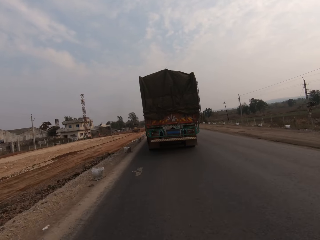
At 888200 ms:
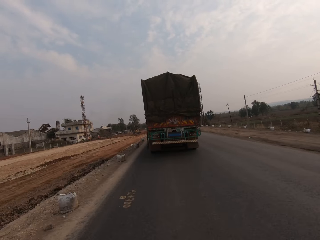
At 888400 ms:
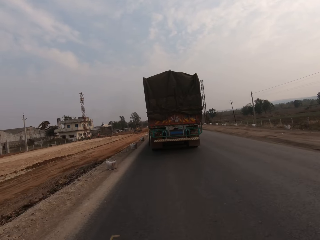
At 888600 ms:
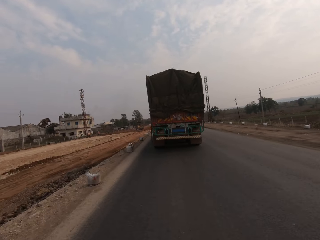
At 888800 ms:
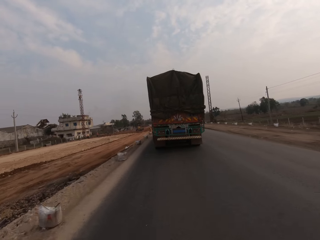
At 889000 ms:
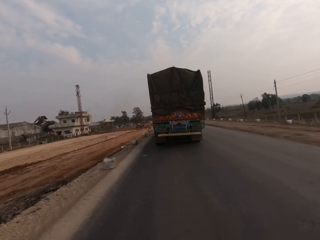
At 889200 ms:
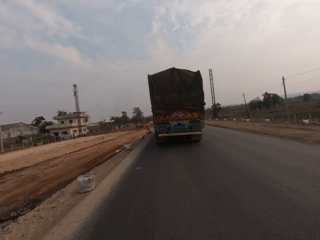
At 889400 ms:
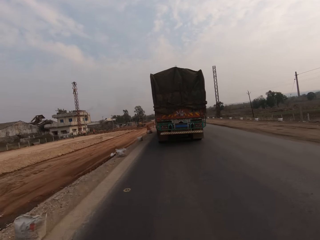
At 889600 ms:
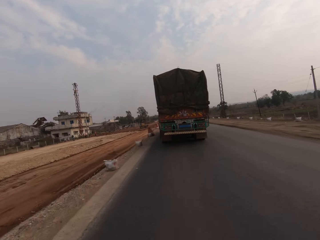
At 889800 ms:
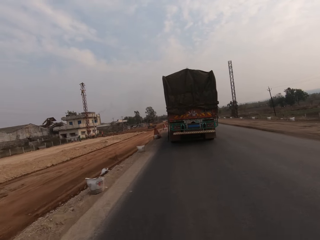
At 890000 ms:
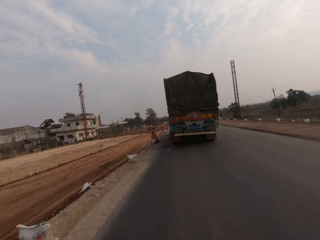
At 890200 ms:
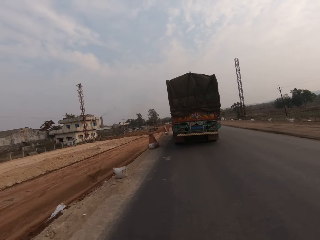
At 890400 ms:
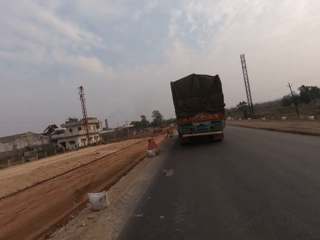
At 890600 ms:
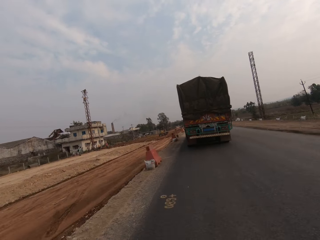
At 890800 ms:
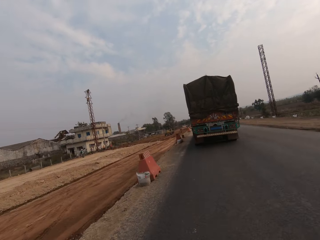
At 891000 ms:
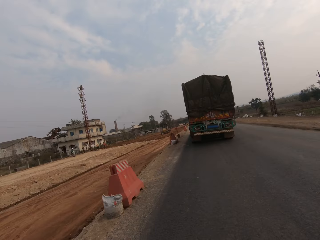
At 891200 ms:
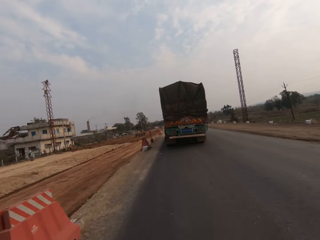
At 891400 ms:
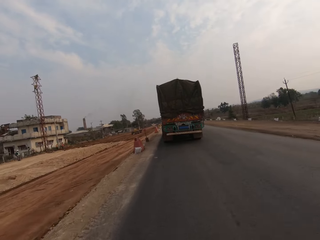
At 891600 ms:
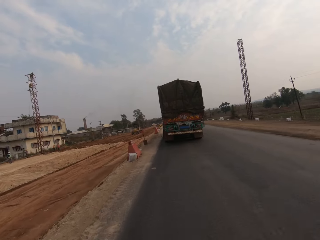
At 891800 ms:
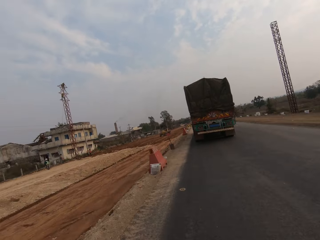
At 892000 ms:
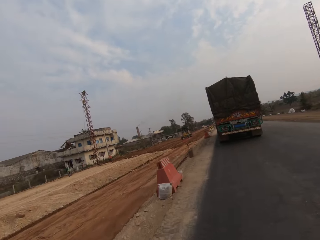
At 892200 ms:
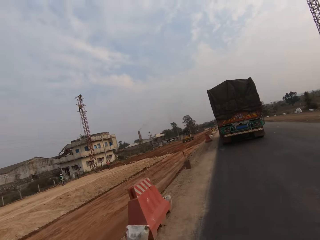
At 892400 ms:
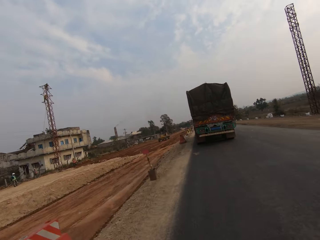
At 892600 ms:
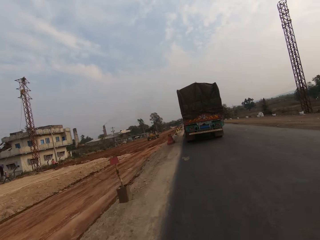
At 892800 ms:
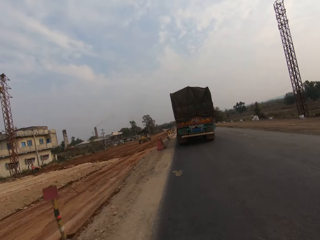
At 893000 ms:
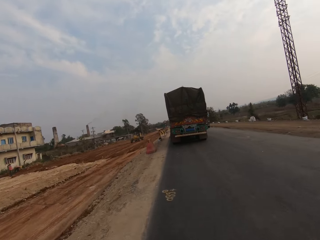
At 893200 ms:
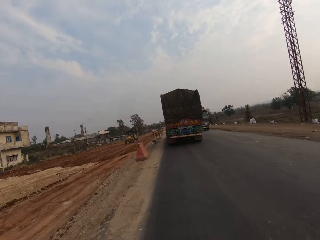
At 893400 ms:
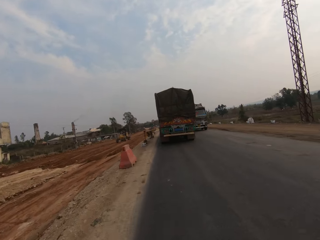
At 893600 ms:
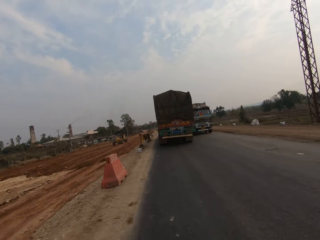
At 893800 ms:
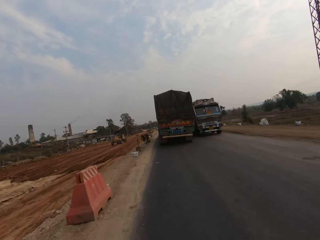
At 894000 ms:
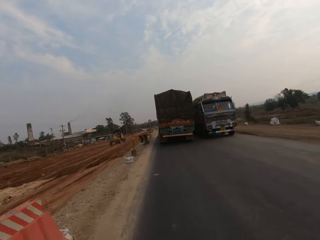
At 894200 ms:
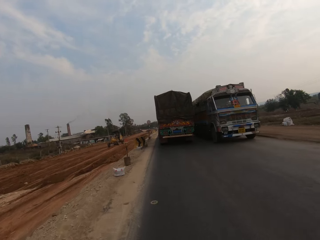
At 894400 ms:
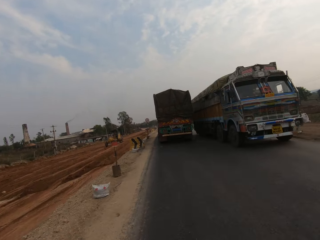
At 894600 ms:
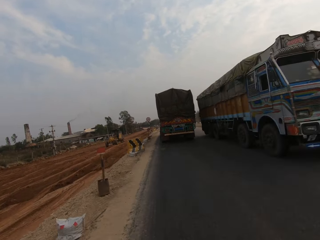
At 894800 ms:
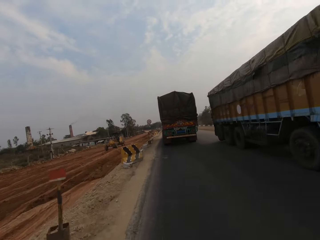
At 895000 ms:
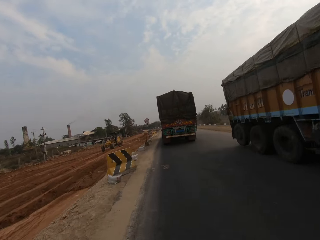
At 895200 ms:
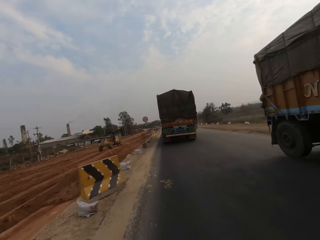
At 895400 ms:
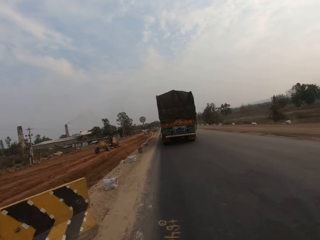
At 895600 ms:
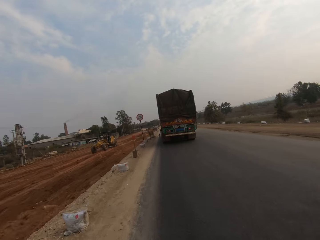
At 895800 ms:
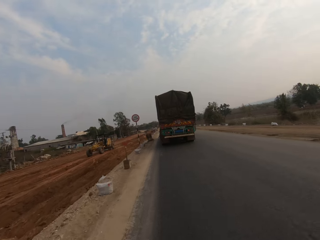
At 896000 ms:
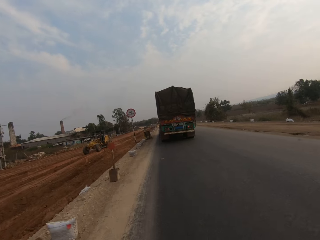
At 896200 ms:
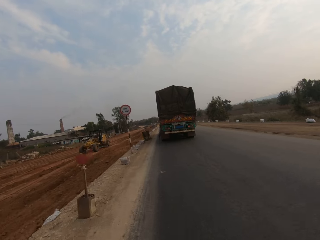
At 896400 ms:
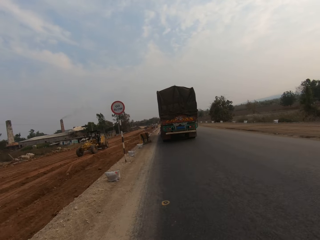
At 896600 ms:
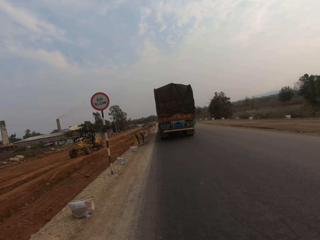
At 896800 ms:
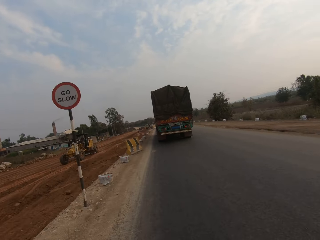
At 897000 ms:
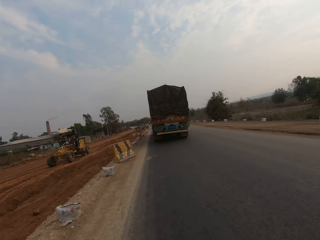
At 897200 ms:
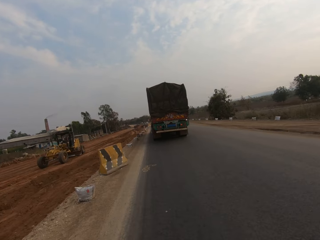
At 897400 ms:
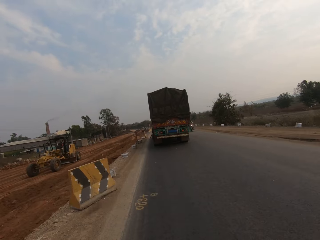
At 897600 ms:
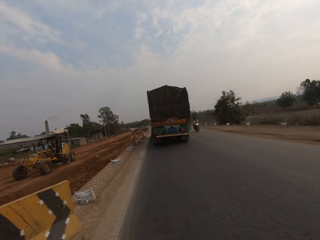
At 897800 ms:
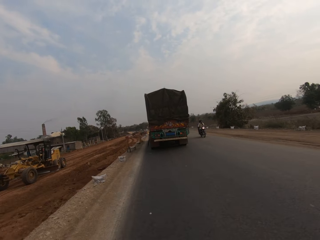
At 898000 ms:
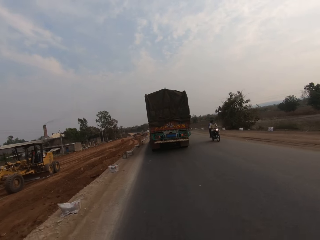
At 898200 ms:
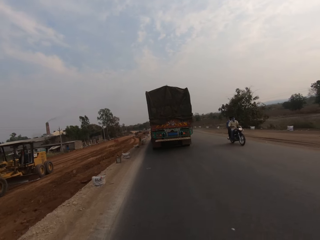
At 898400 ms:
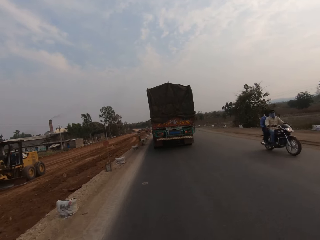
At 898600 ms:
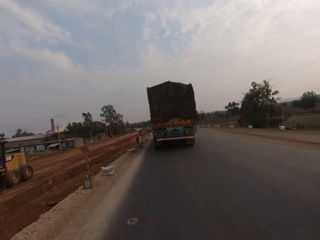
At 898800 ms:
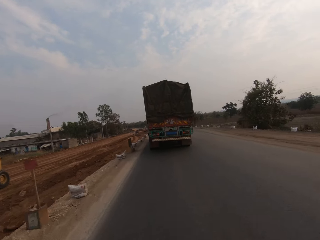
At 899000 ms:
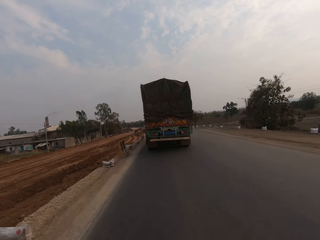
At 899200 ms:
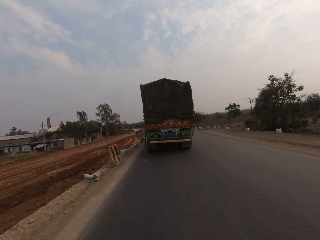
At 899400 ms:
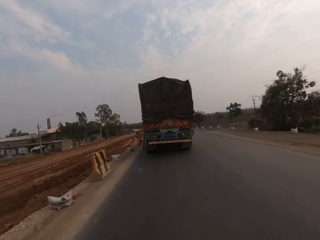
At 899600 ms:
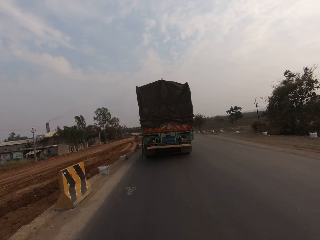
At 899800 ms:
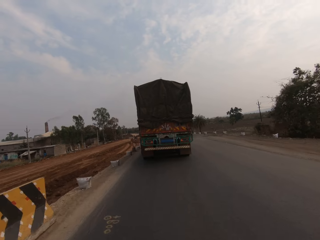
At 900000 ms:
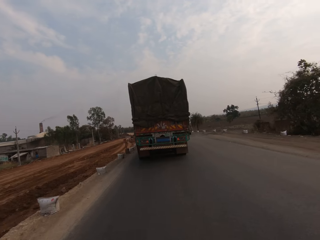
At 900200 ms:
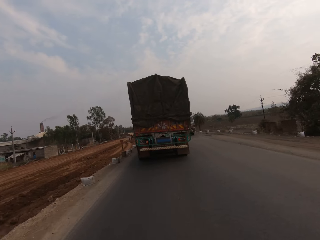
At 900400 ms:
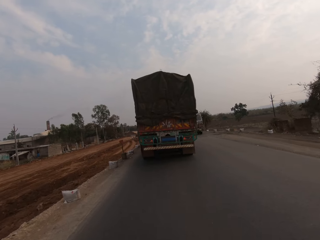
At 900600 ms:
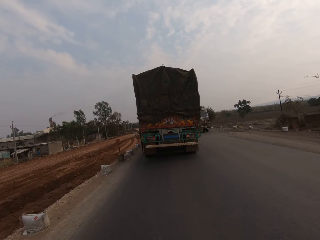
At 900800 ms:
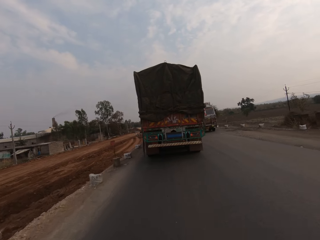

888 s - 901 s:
The camera wearer rides past a lorry. They ride past a motorcycle.

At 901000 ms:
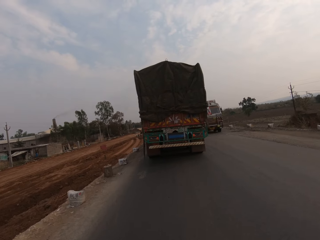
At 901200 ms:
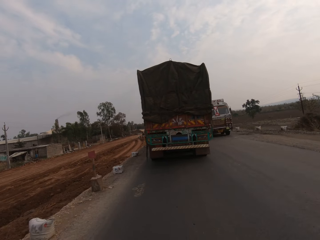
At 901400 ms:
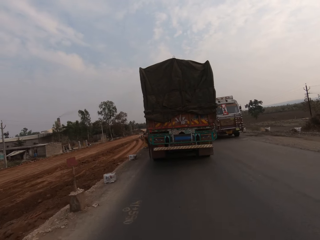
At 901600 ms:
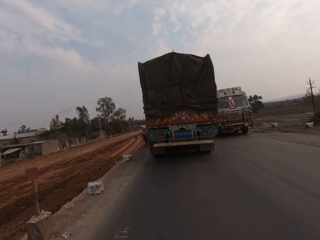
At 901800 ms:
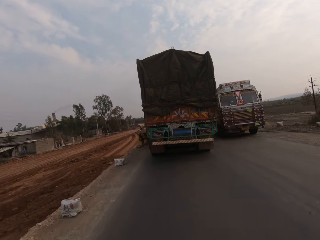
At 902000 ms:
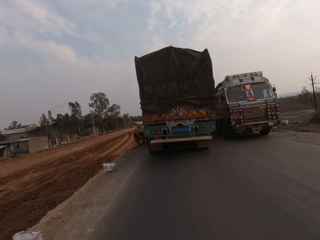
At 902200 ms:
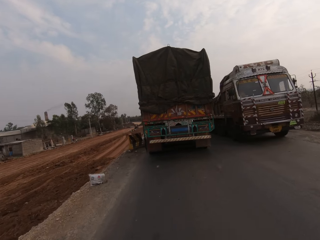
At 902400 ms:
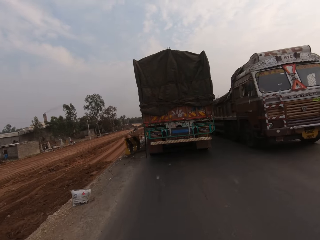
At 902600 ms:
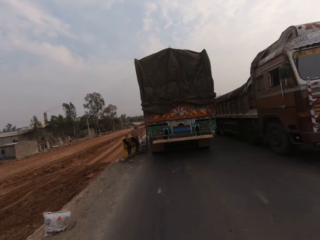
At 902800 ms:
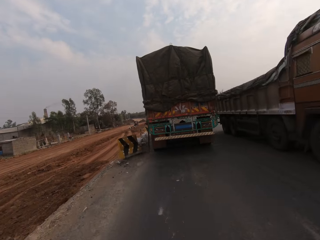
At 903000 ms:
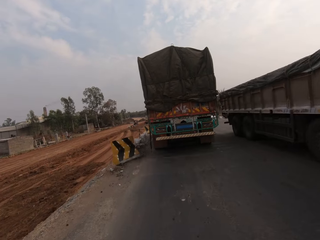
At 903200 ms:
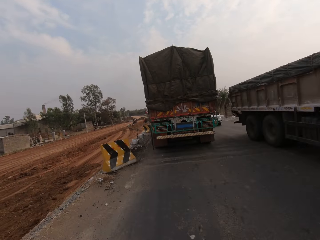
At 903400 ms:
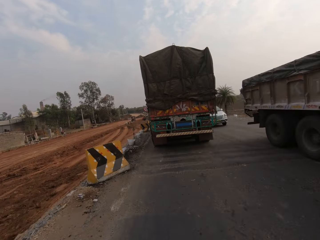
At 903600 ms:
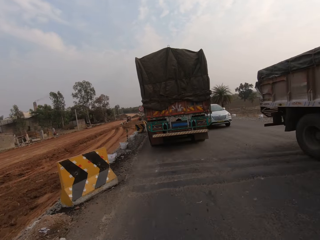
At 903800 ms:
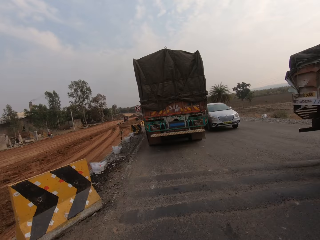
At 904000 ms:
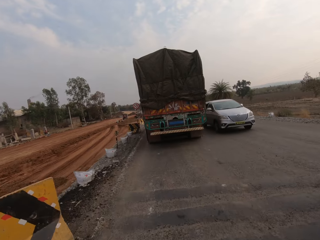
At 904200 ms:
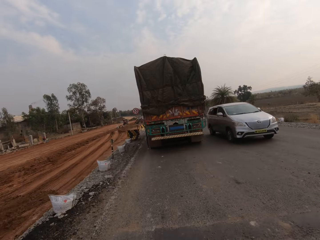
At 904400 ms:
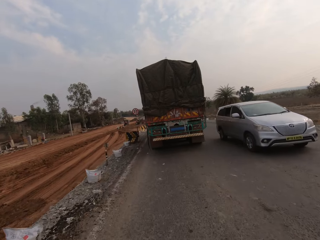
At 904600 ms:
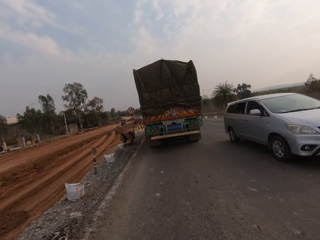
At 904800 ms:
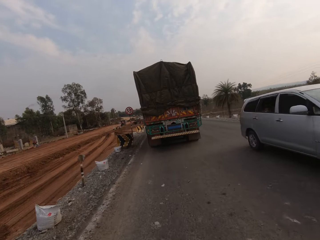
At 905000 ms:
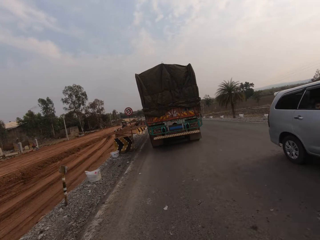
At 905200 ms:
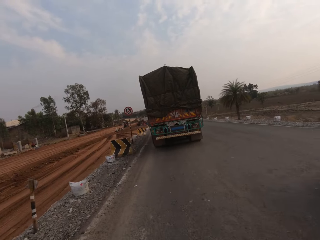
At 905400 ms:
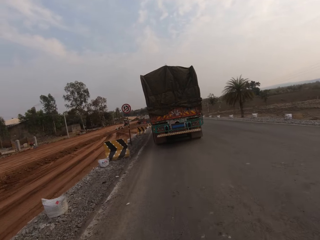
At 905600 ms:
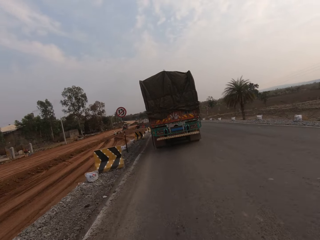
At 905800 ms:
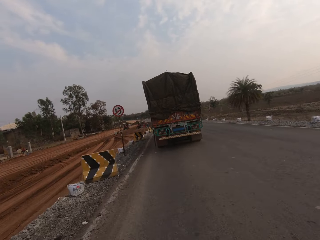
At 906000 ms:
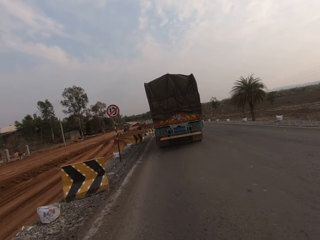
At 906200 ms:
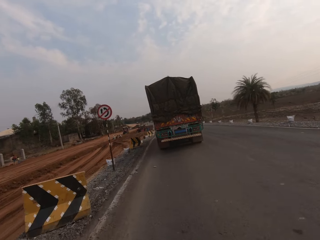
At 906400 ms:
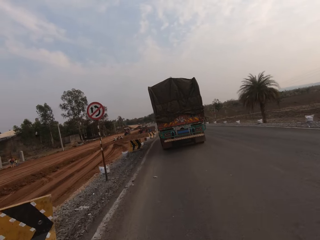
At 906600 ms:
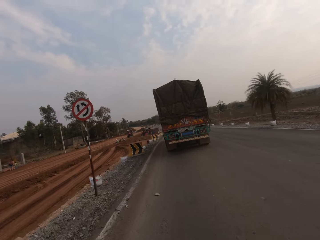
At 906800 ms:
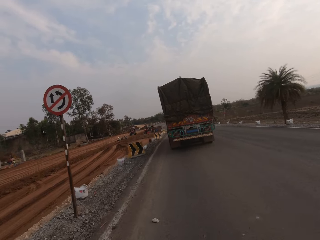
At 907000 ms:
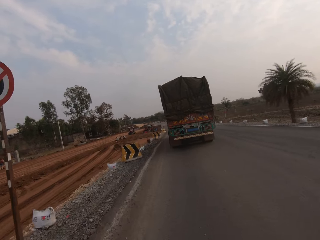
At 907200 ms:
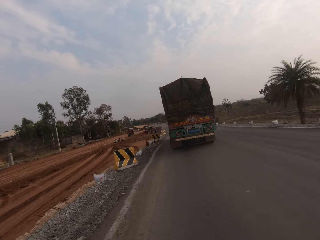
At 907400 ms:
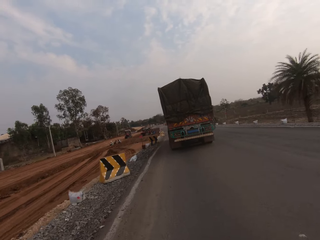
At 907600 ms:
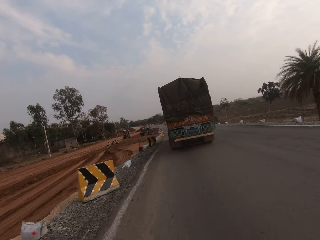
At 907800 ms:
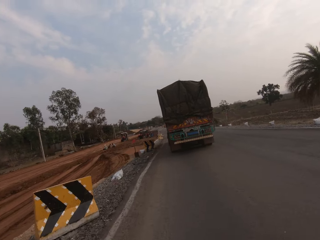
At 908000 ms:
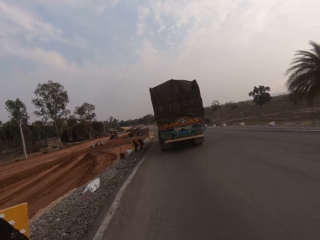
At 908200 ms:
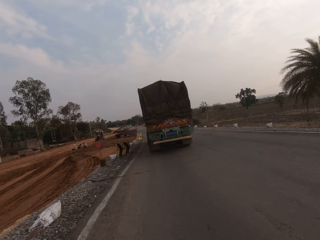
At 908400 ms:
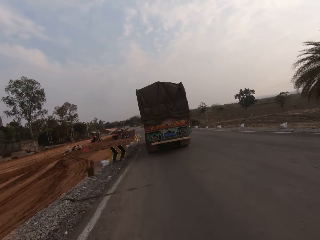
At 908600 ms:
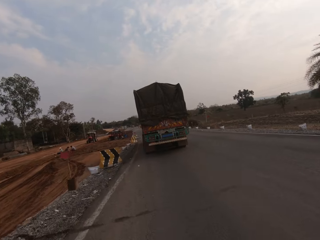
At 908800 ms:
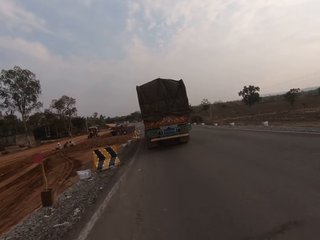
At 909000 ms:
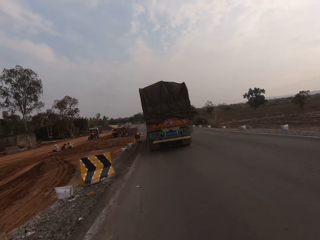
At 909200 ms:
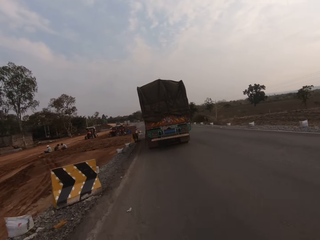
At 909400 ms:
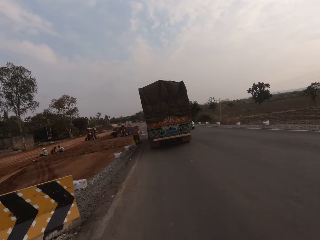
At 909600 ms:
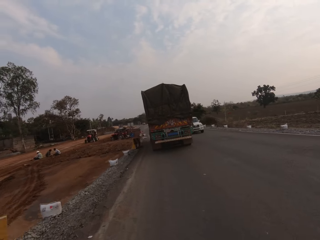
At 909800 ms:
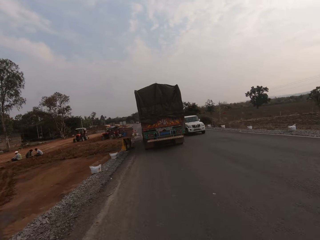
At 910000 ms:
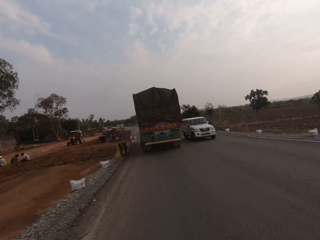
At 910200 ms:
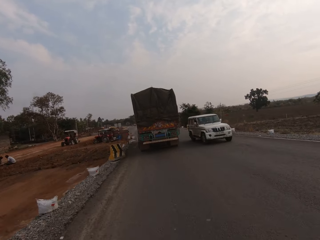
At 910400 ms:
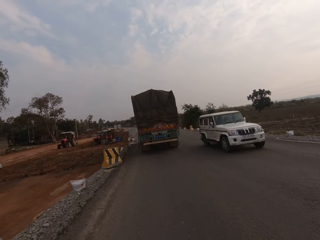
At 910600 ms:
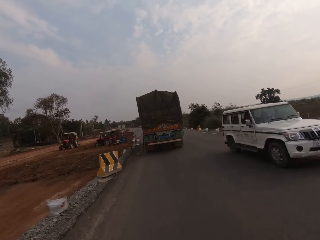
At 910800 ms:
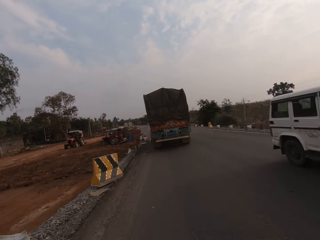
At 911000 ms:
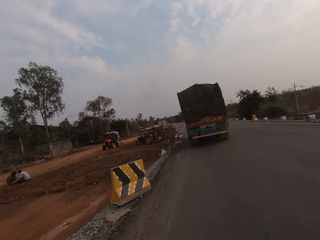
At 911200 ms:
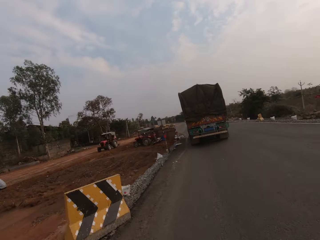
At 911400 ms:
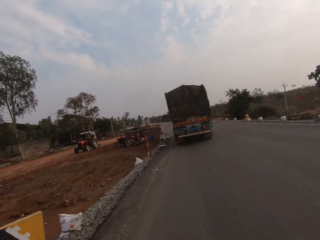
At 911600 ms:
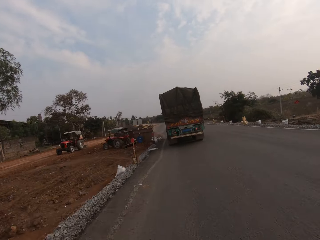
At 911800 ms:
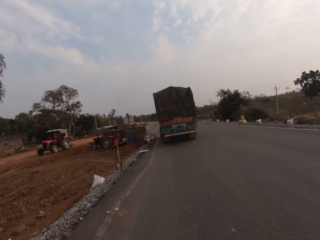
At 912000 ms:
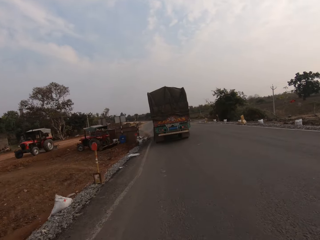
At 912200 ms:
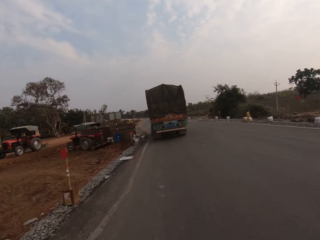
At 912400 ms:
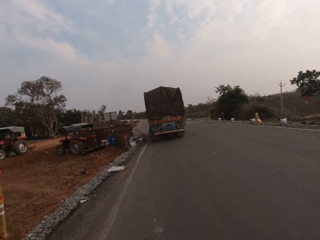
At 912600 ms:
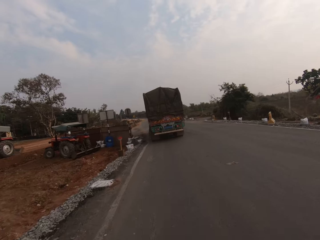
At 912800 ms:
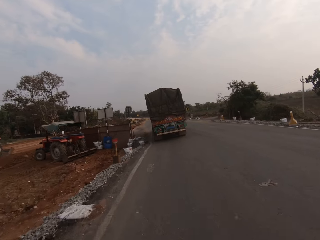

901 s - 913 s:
The camera wearer rides past a lorry. They ride past a silver car. They ride past a white jeep.
